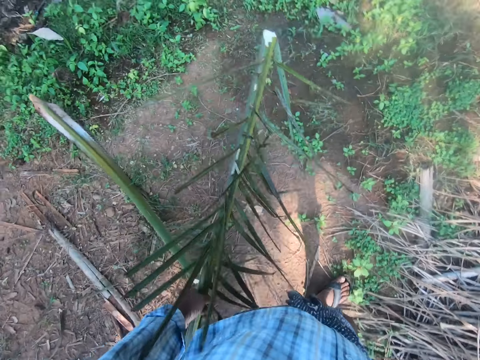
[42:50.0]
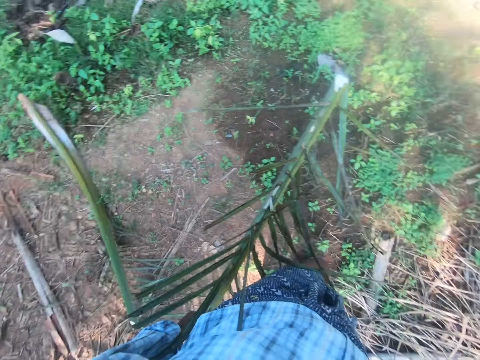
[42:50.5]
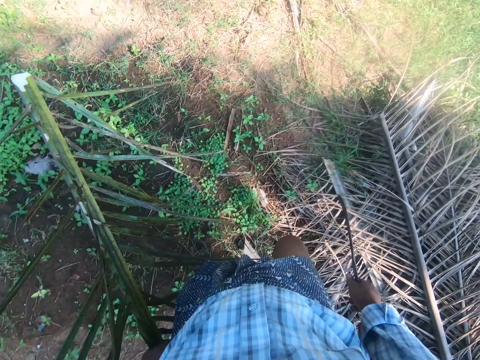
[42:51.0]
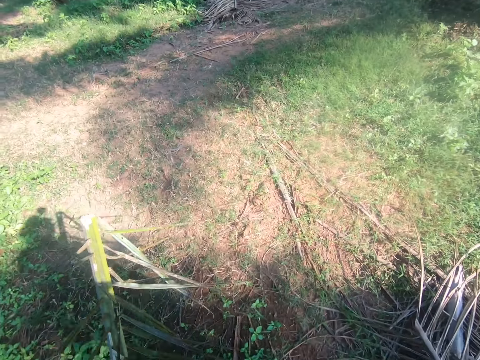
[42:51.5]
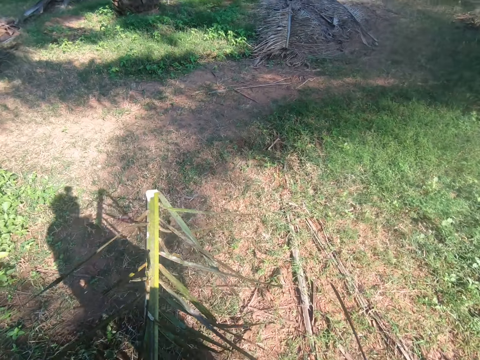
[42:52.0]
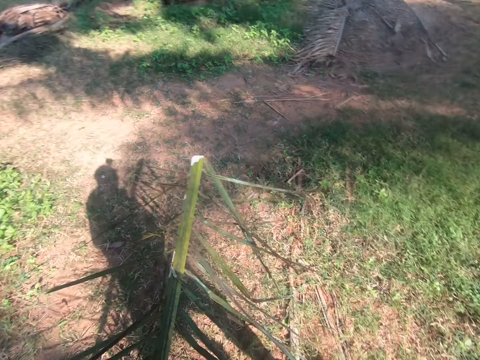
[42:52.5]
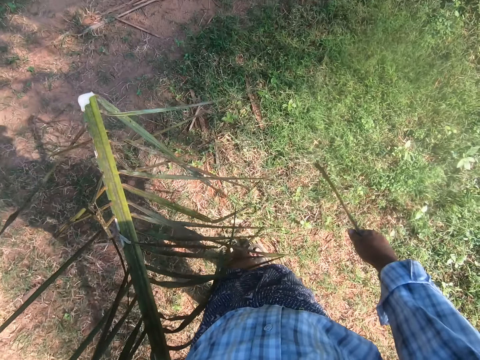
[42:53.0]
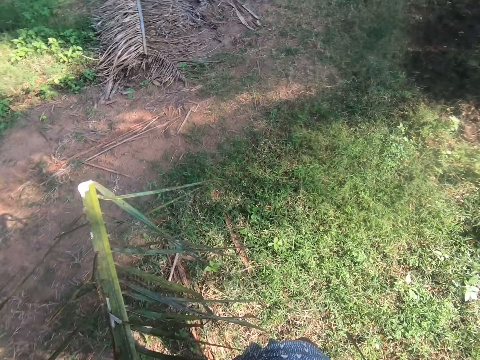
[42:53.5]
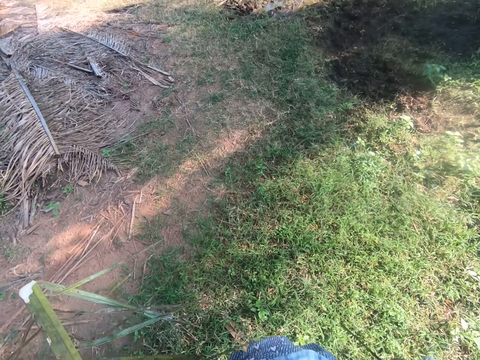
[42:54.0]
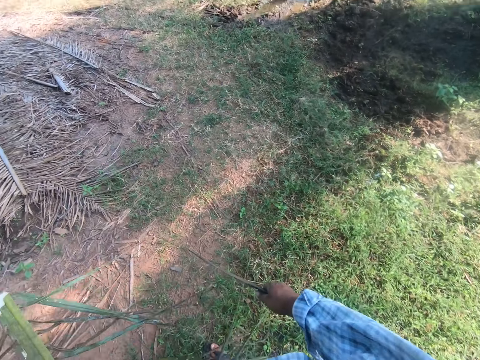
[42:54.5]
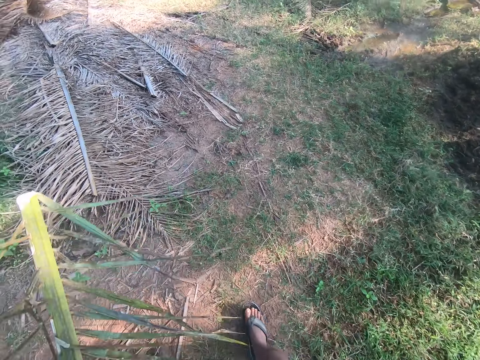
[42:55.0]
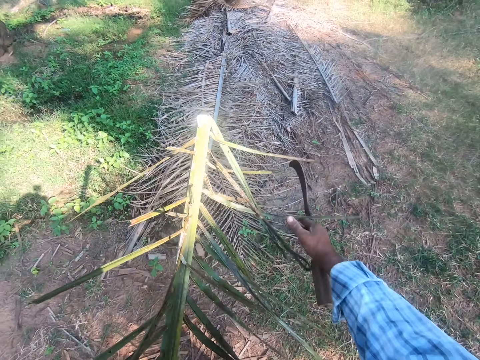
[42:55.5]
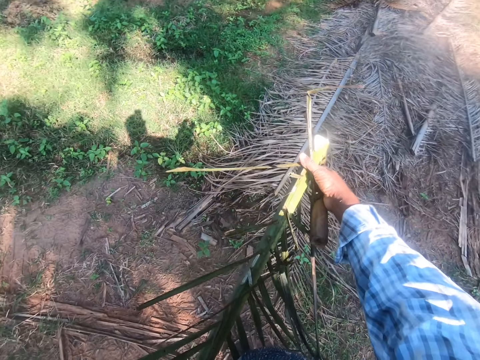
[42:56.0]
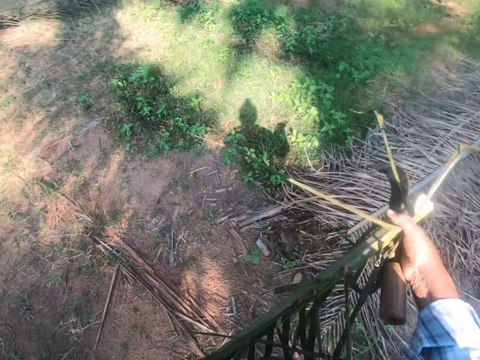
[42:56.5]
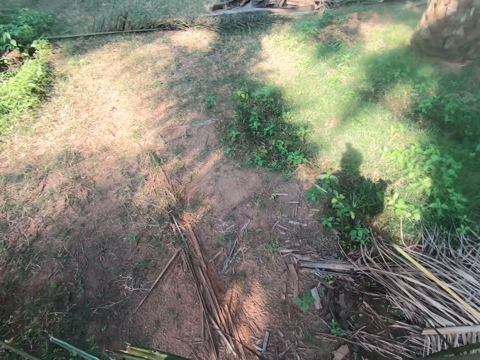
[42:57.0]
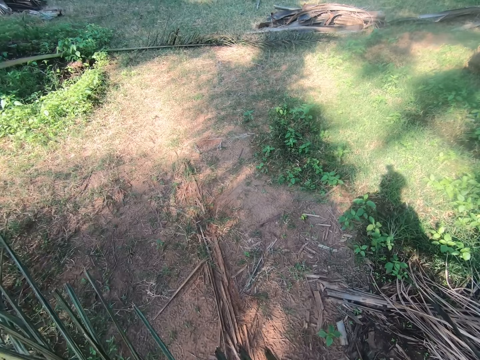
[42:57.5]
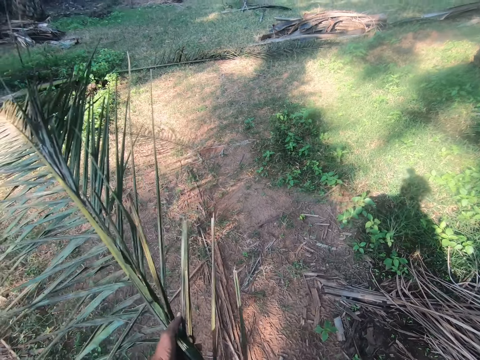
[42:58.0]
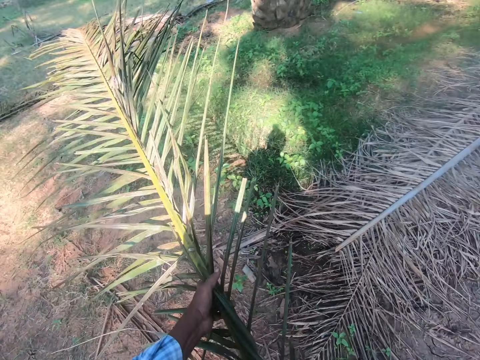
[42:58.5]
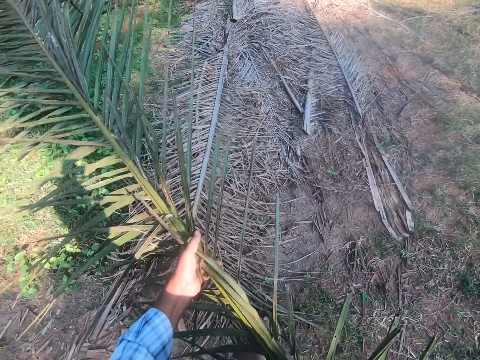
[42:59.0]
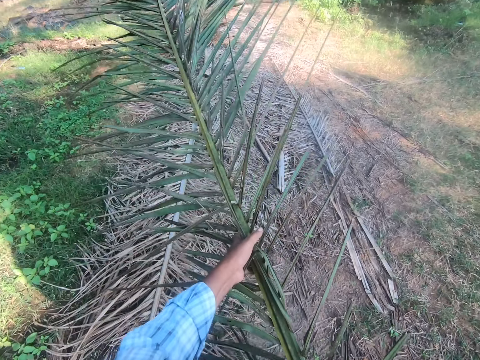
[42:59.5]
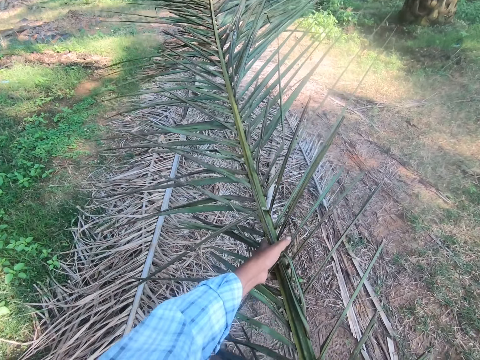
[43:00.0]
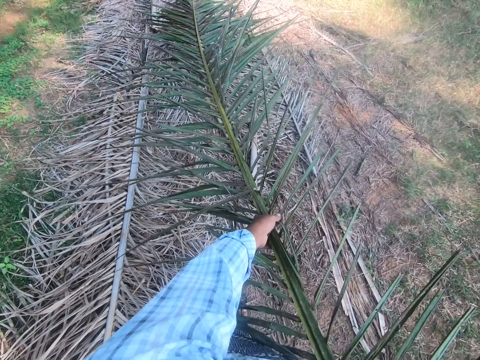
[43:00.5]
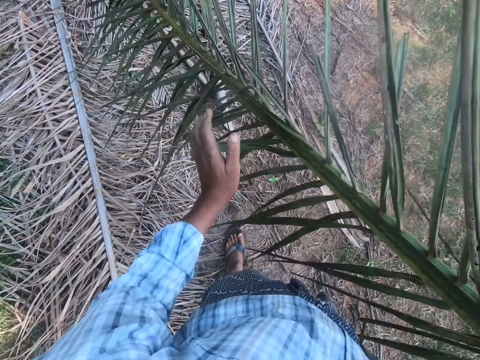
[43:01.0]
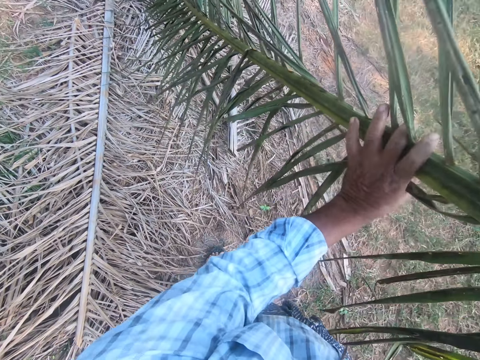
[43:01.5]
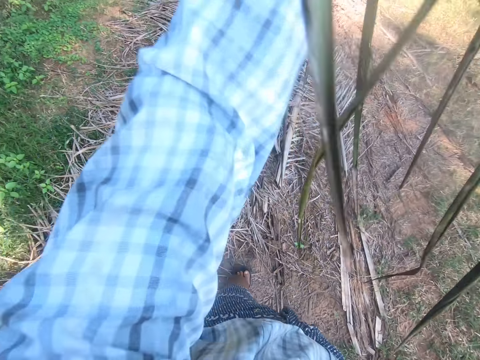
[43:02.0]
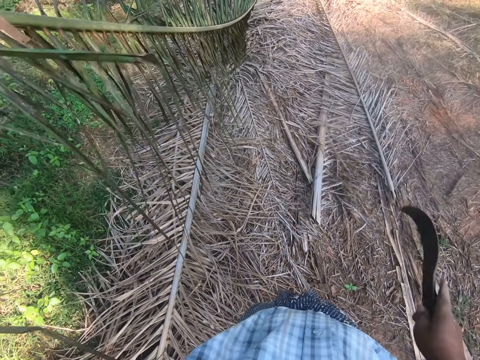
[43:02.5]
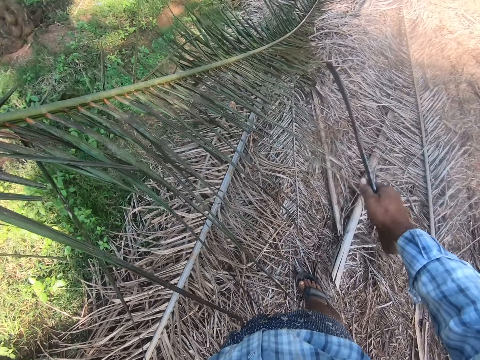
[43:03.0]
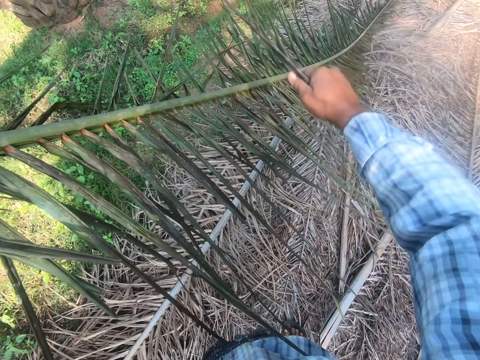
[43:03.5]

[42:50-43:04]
The camera wearer walks around. They walk away with the palm frond. They drop the palm leaf.

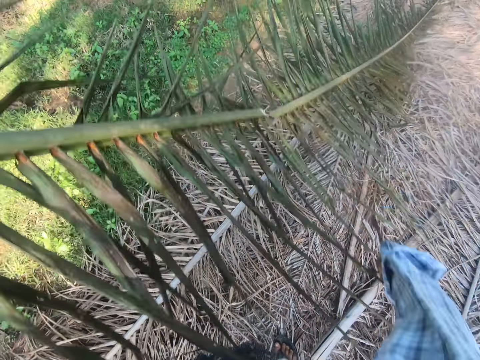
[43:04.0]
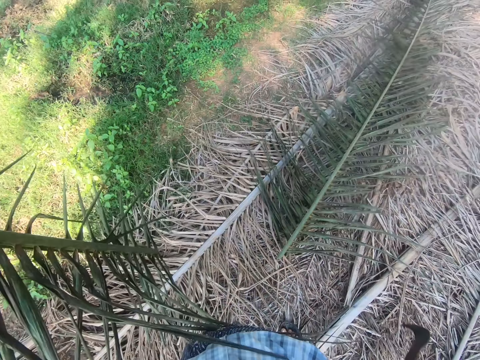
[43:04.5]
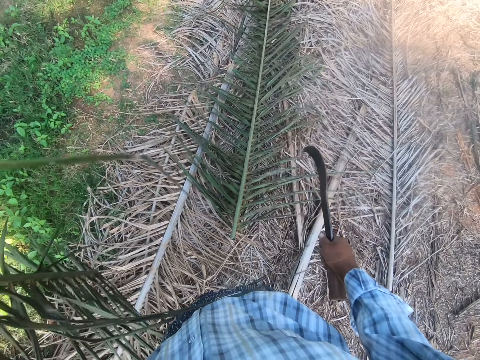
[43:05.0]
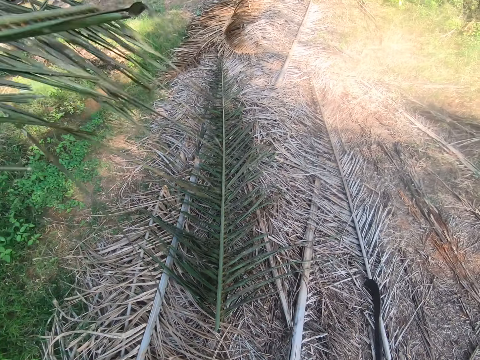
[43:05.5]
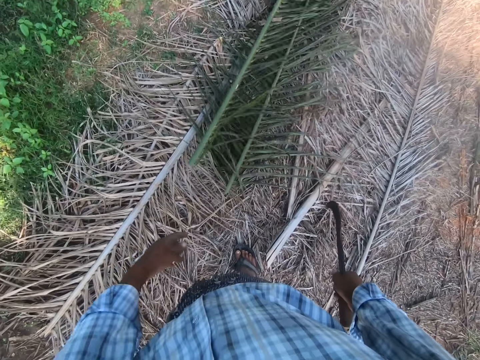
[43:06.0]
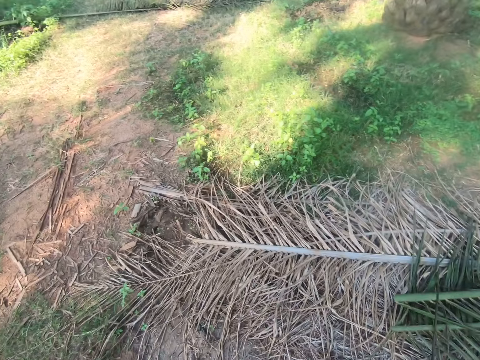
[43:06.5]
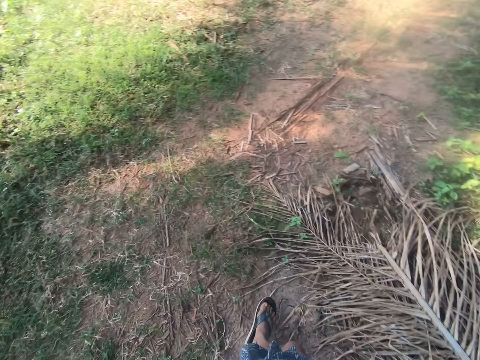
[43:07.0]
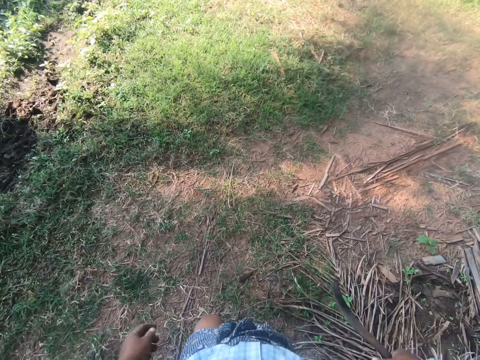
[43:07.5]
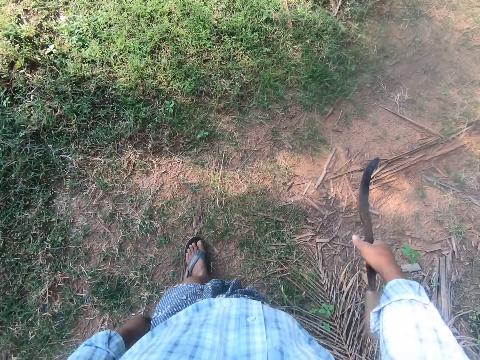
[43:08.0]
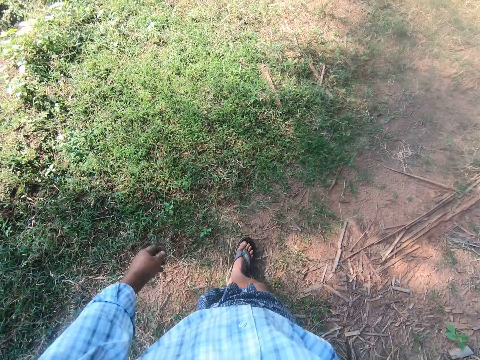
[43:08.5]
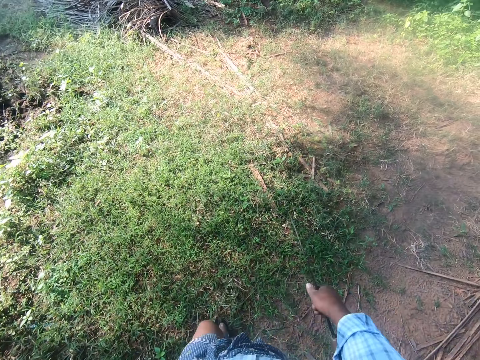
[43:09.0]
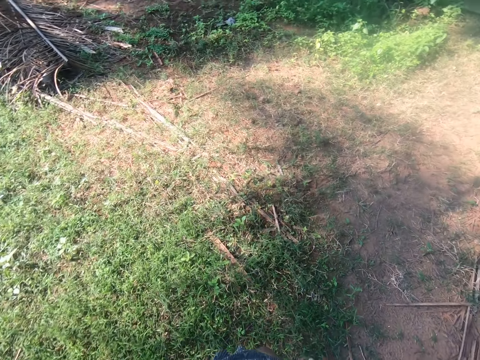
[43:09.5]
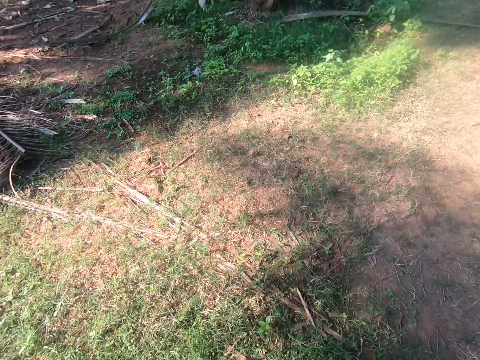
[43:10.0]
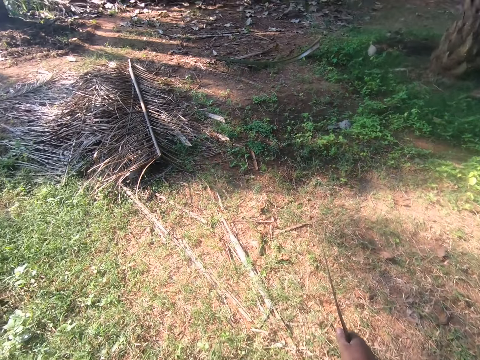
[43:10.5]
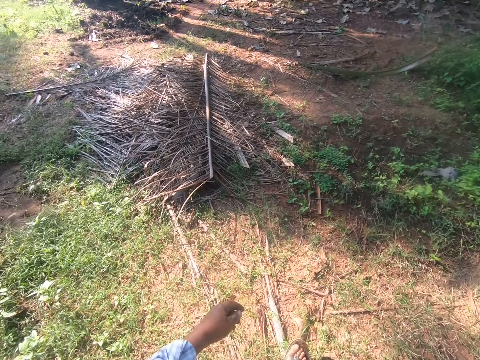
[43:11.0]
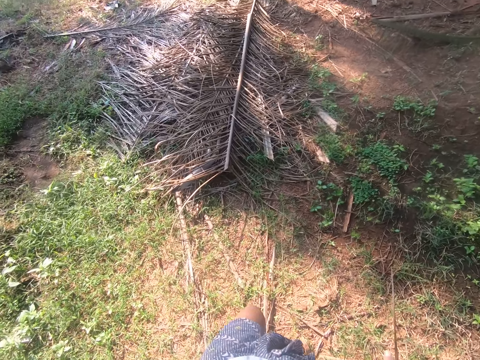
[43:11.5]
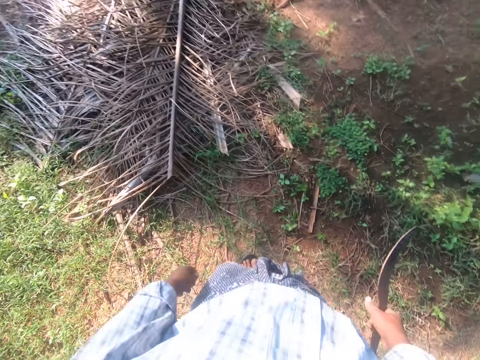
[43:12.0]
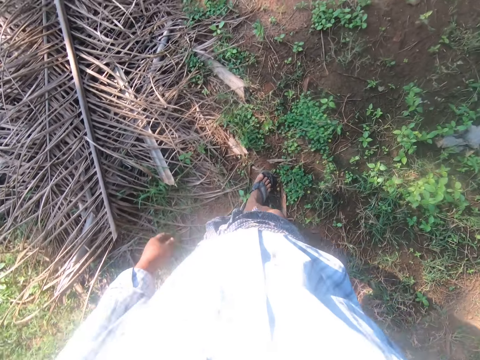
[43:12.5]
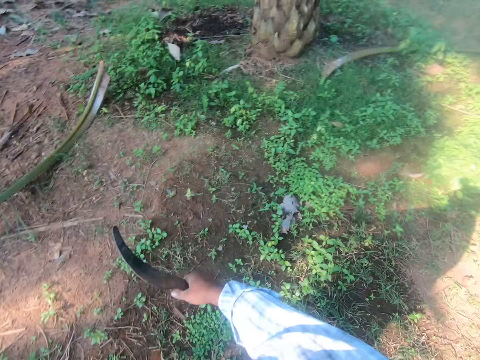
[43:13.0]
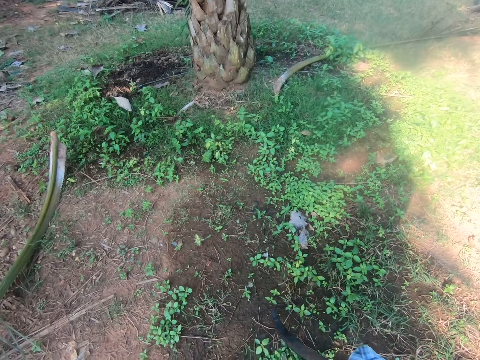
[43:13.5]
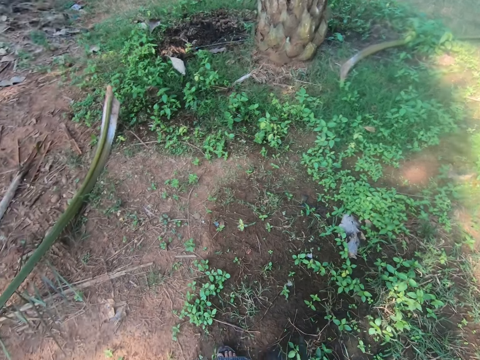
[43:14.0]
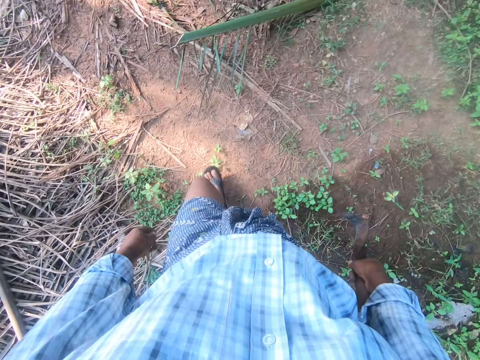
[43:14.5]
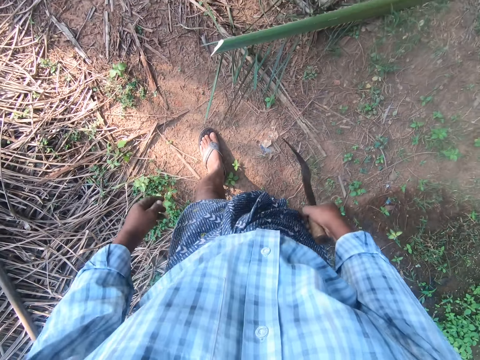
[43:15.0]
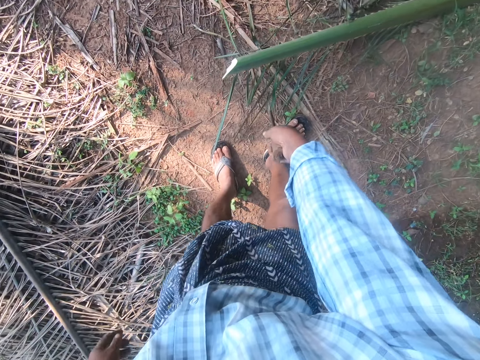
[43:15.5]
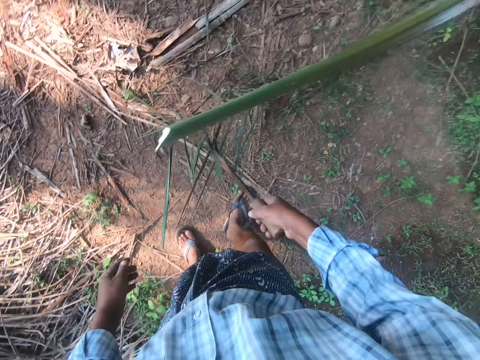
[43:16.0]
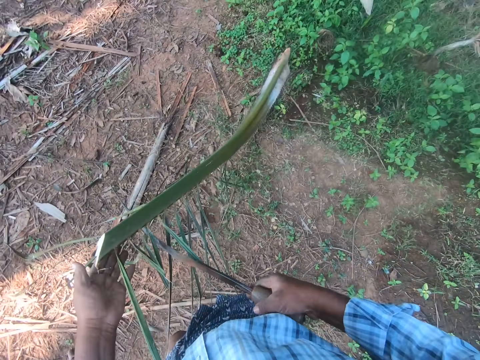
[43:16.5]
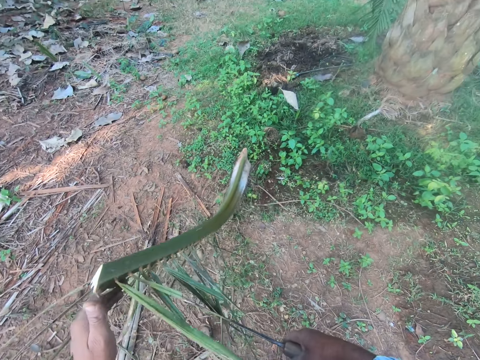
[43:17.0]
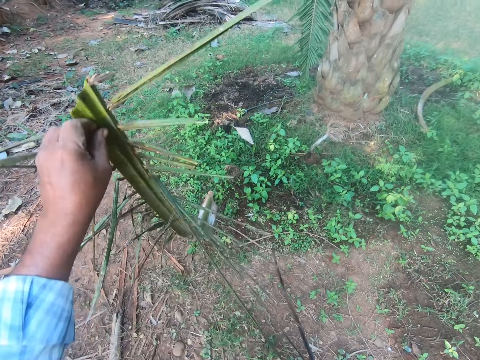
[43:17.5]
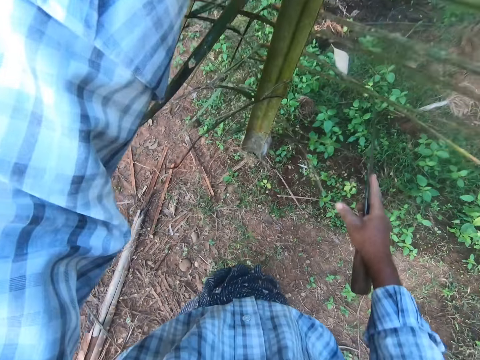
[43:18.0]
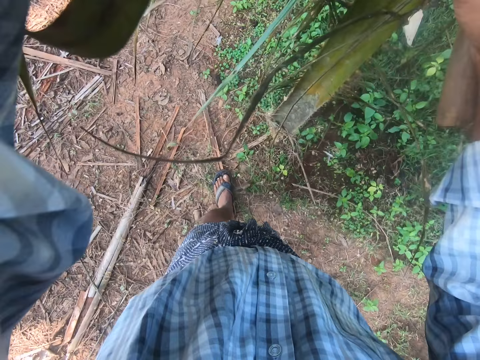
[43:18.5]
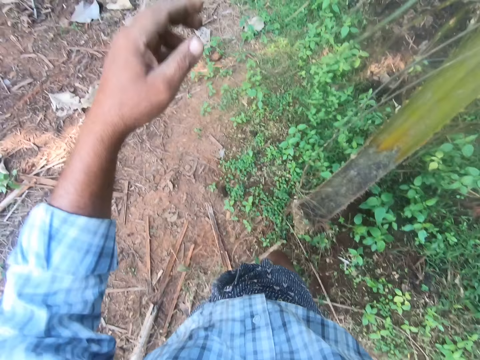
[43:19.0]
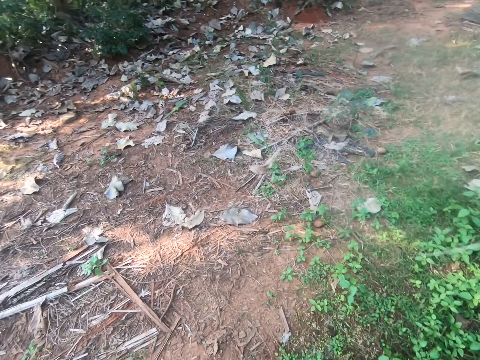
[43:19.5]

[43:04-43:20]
The camera wearer cuts the palm frond into two with a sickle. They drop the palm frond on a heap of palm fronds. They walk around. They pick a rachis from the floor with a knife.
